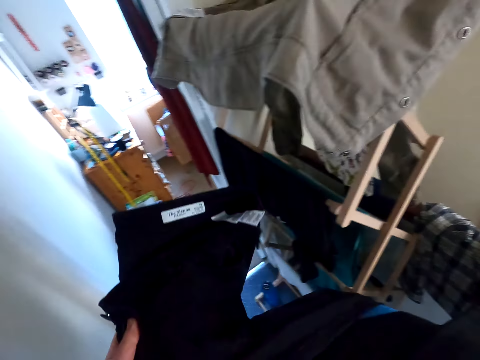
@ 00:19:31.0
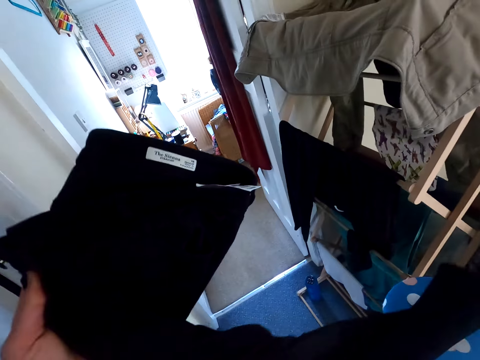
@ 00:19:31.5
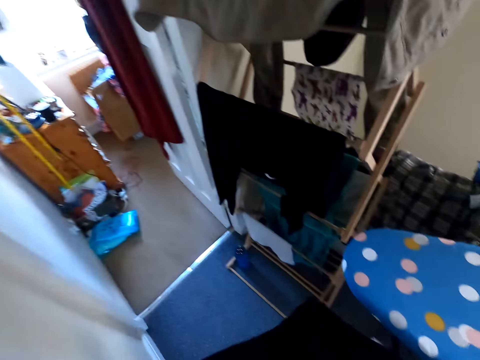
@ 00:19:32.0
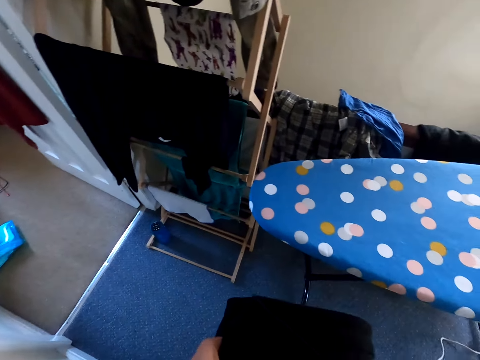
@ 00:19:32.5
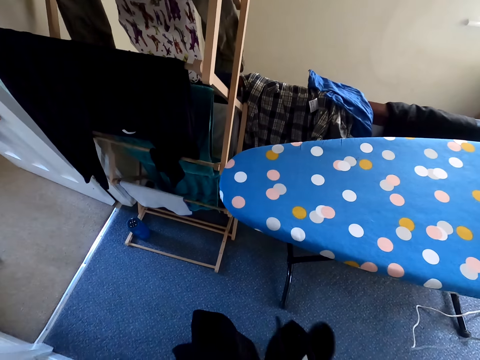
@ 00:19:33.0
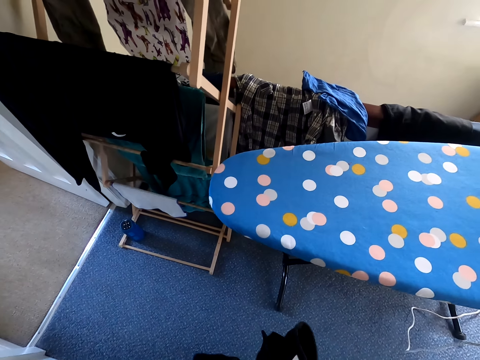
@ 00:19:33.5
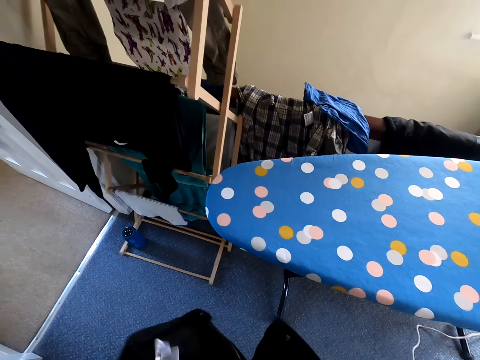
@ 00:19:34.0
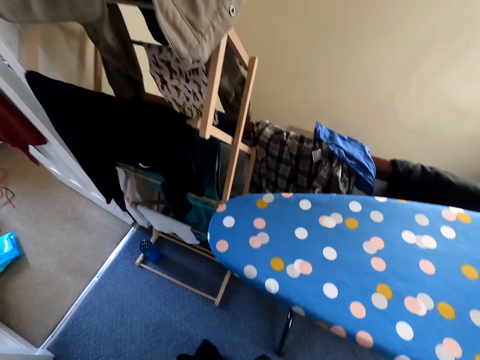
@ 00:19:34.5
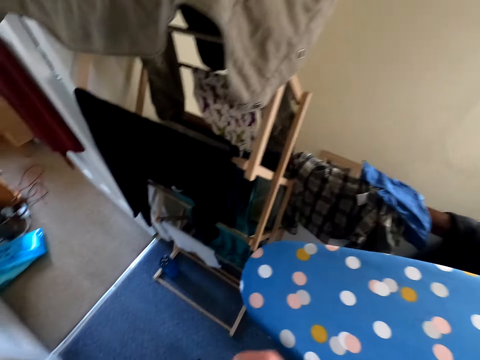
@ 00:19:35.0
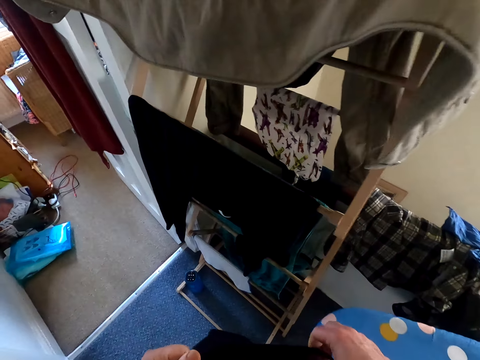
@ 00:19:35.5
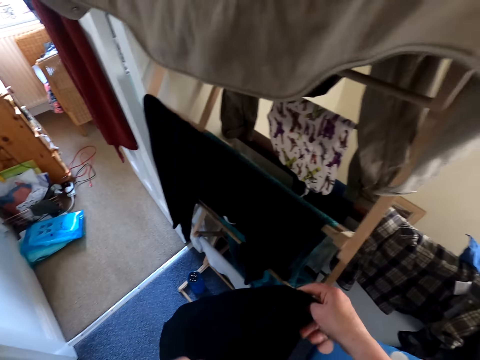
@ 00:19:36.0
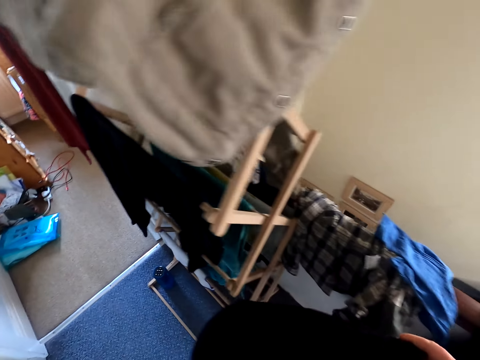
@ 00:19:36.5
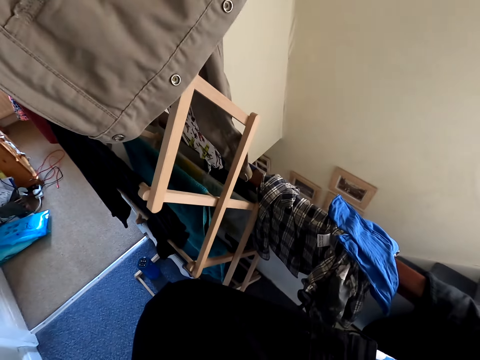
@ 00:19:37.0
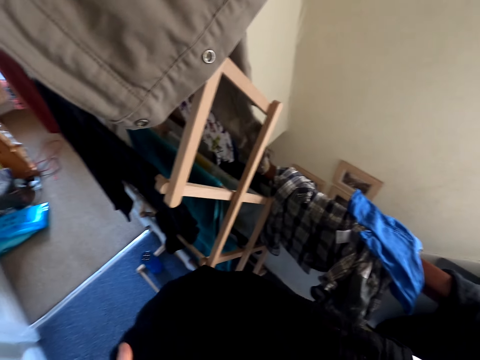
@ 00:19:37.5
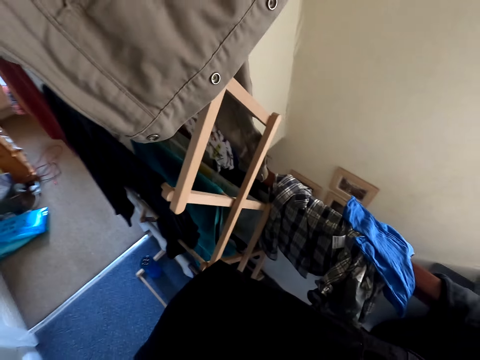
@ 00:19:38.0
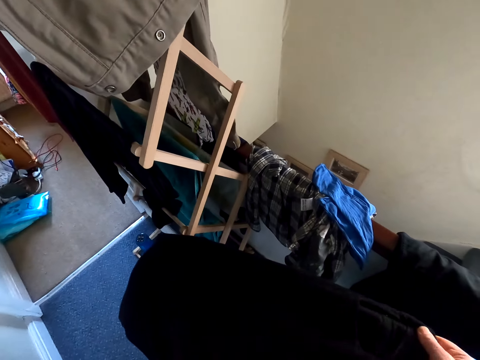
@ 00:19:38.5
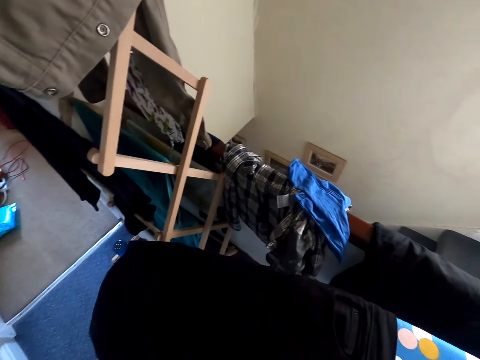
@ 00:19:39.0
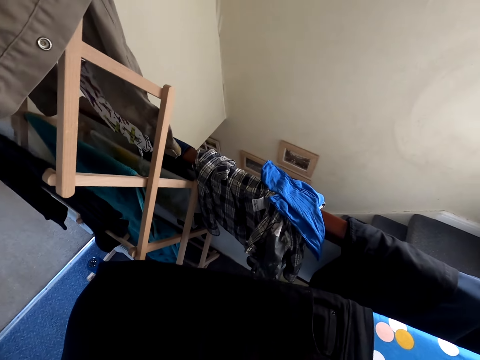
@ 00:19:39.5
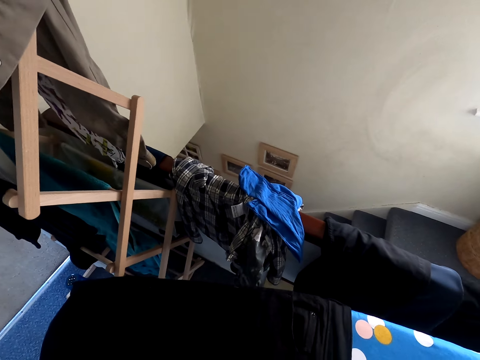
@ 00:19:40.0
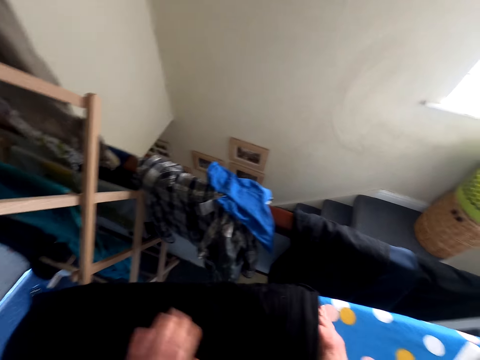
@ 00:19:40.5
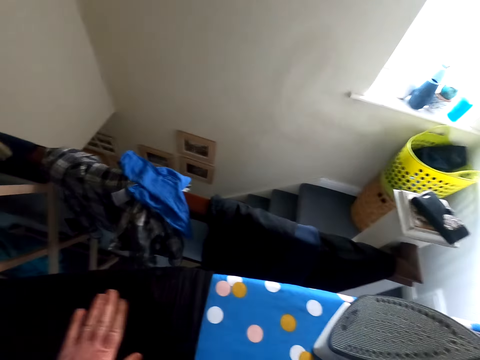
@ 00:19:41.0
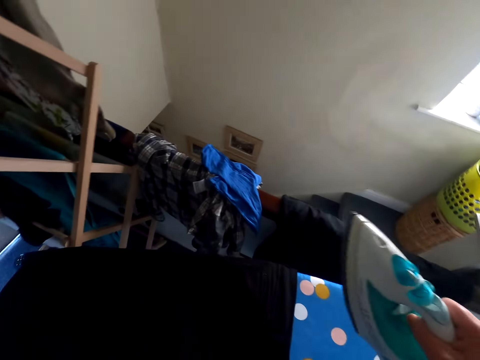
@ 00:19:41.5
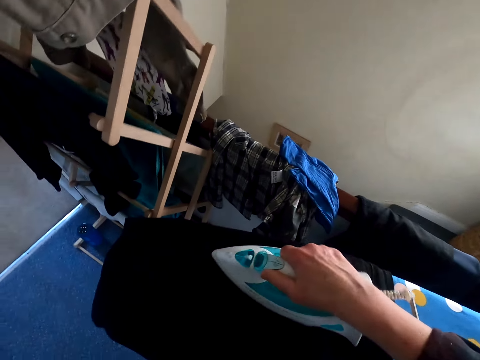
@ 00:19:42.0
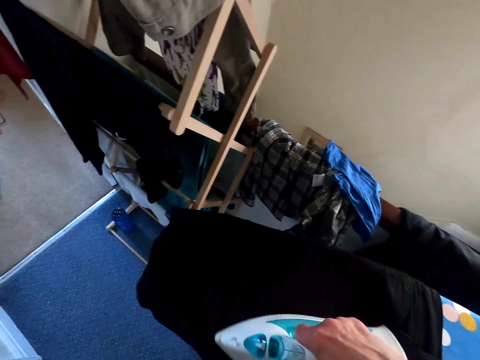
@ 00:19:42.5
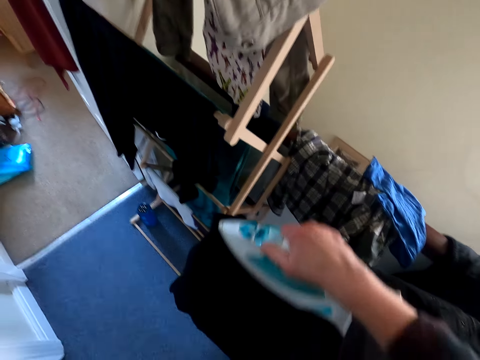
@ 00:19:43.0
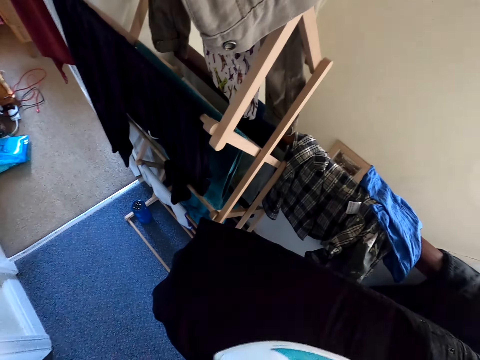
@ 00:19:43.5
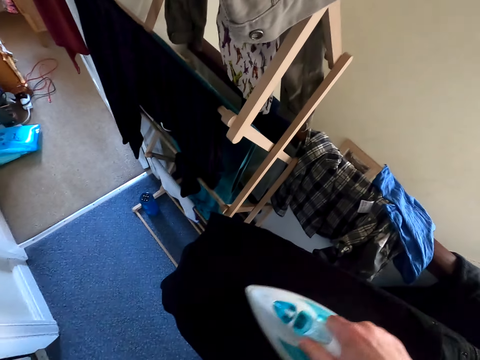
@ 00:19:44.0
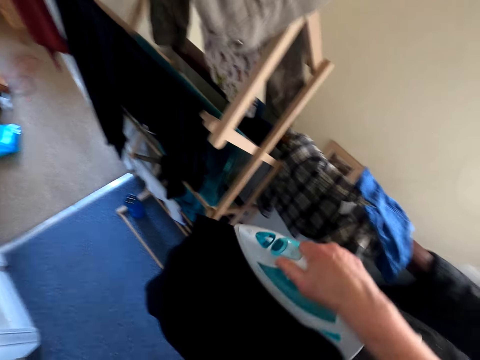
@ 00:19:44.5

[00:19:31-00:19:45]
The camera wearer lifts up the trouser, puts the trouser down and touches the trouser. They put the trouser on the iron stand. They iron the trouser on the iron board.

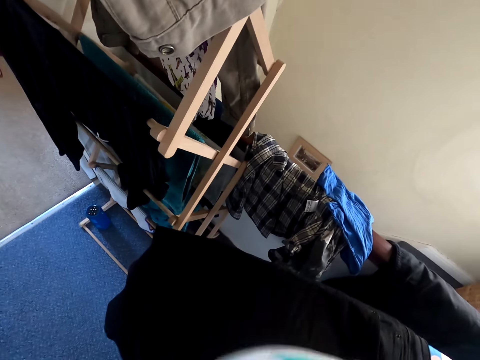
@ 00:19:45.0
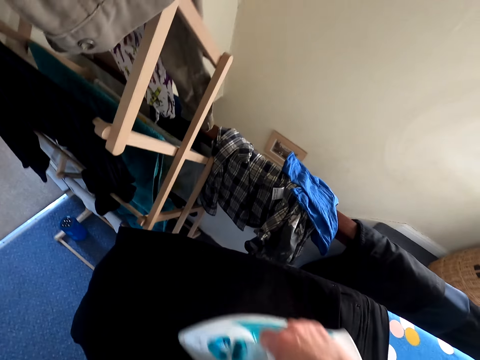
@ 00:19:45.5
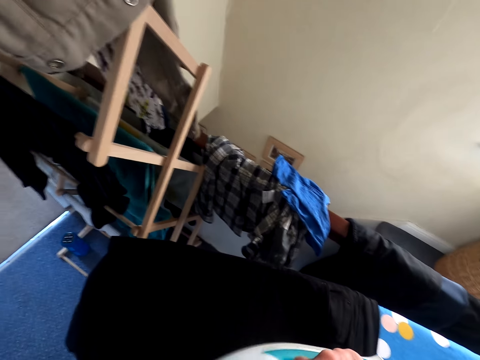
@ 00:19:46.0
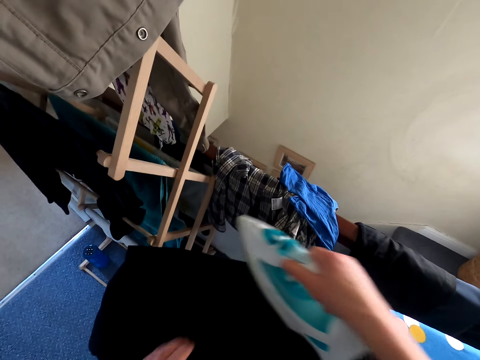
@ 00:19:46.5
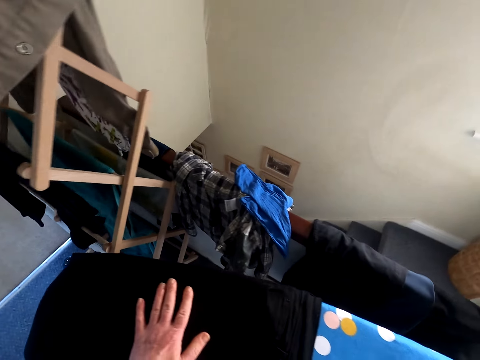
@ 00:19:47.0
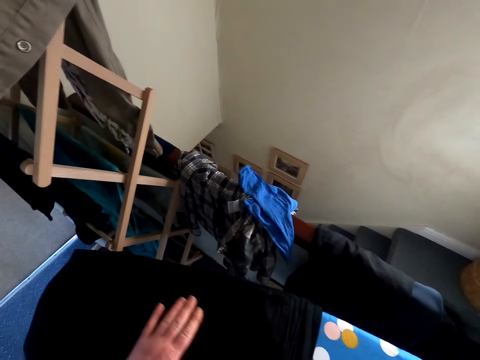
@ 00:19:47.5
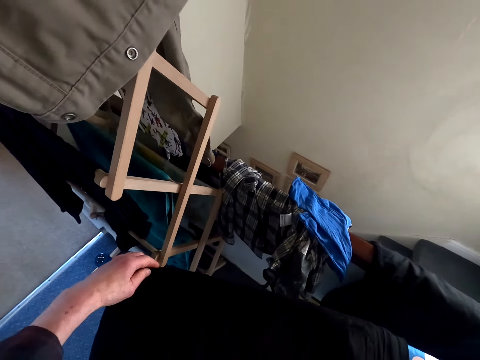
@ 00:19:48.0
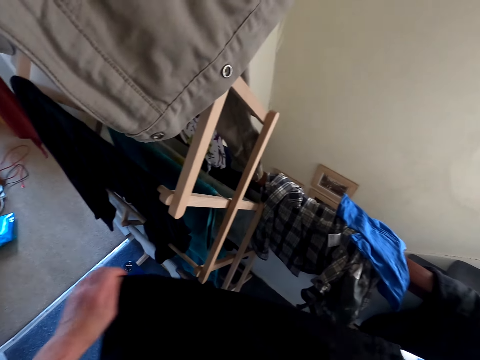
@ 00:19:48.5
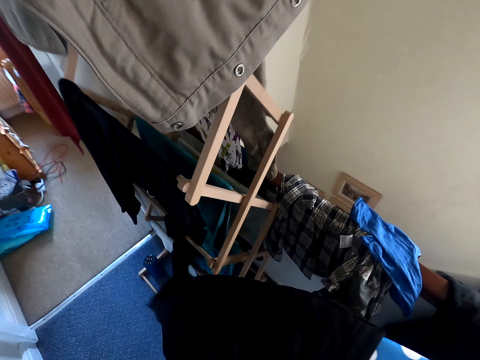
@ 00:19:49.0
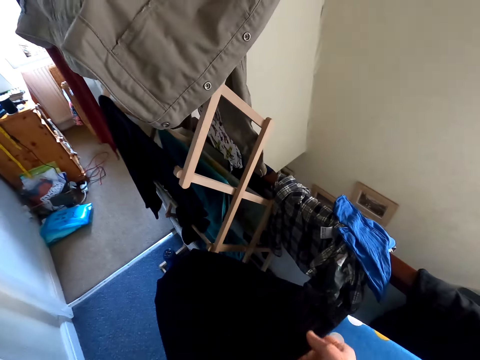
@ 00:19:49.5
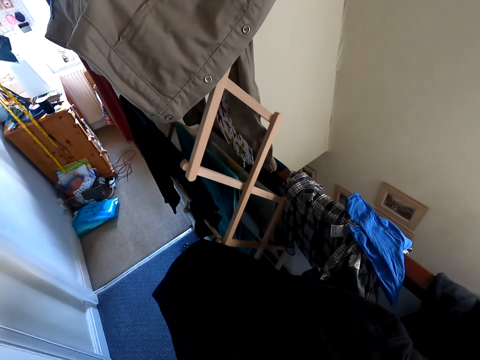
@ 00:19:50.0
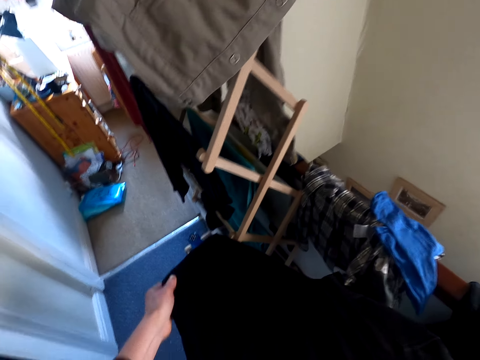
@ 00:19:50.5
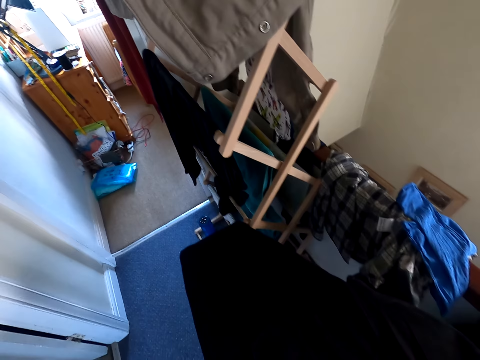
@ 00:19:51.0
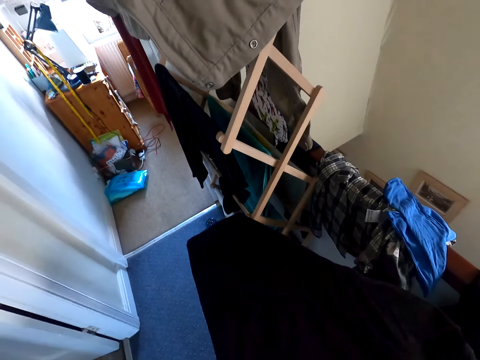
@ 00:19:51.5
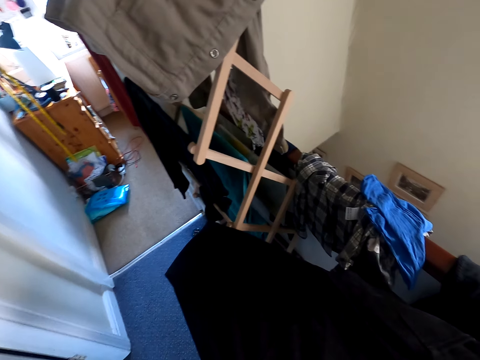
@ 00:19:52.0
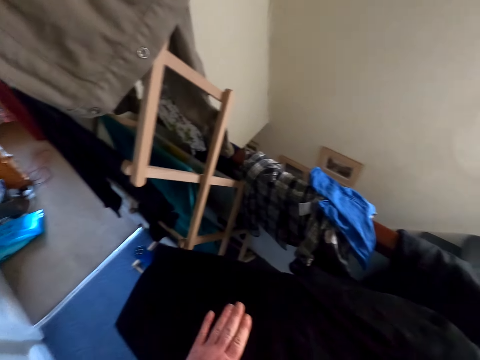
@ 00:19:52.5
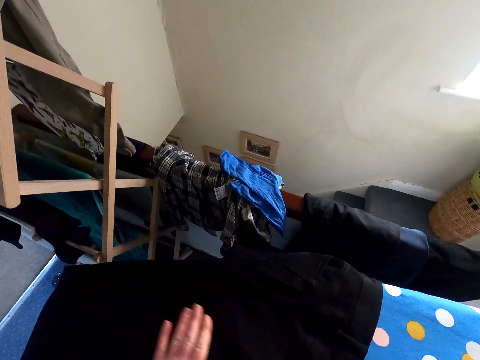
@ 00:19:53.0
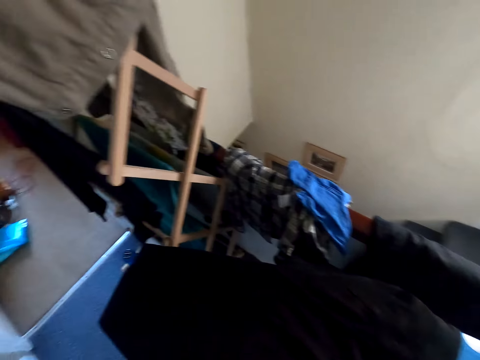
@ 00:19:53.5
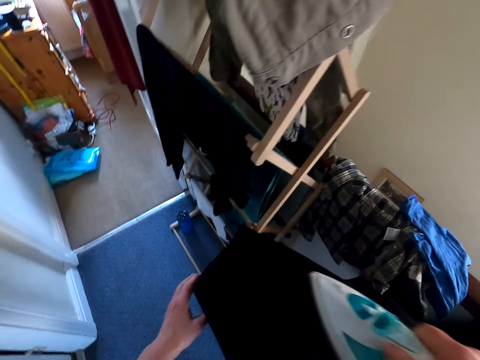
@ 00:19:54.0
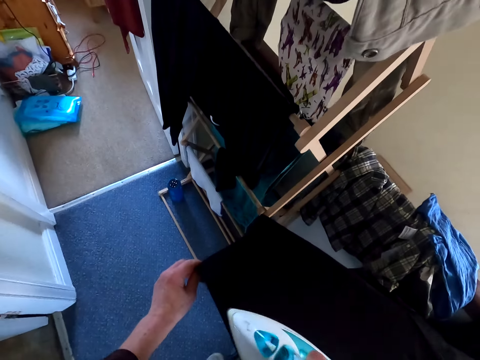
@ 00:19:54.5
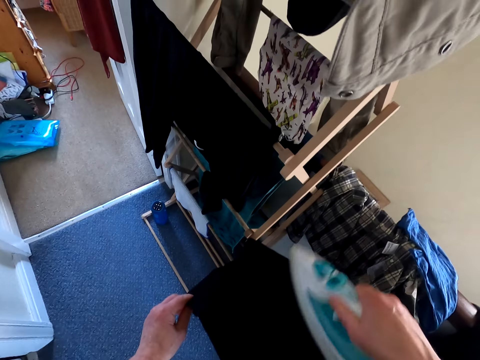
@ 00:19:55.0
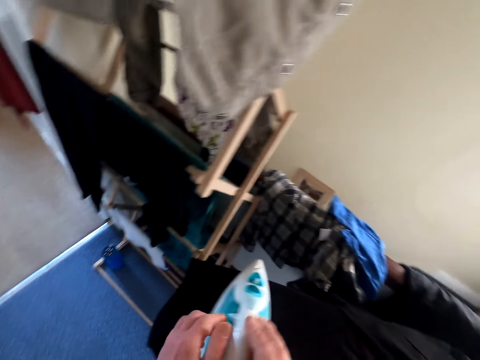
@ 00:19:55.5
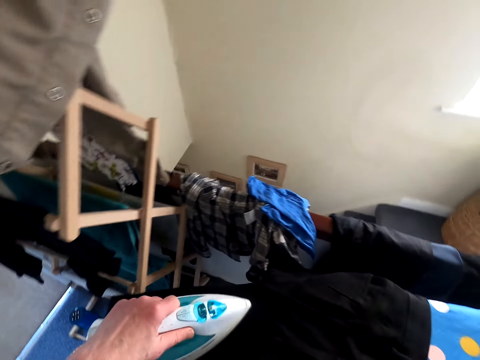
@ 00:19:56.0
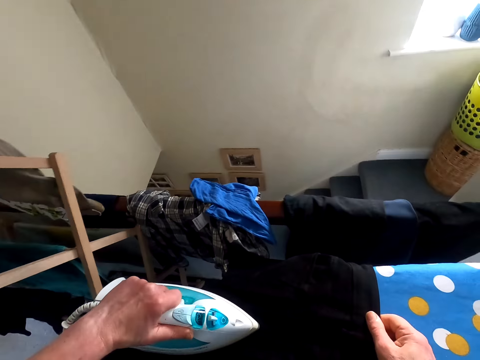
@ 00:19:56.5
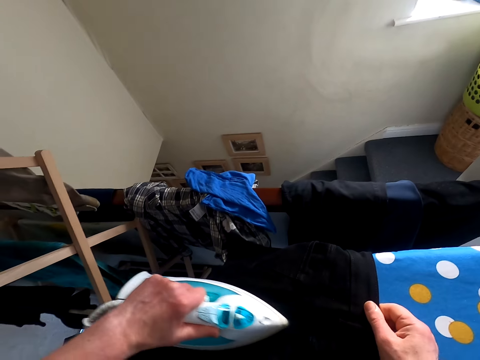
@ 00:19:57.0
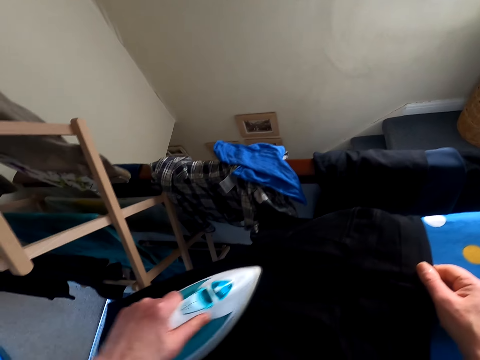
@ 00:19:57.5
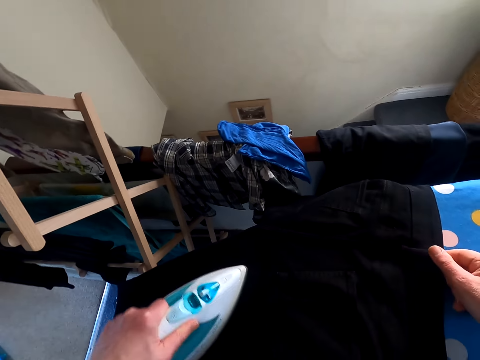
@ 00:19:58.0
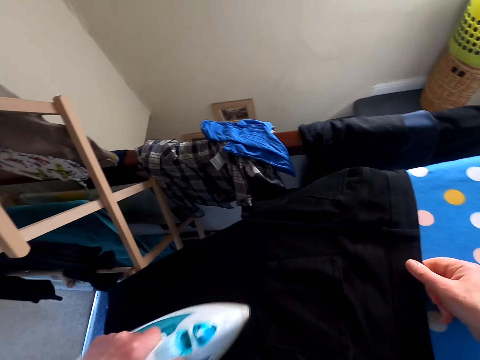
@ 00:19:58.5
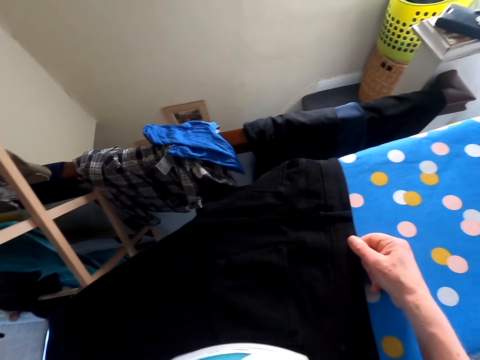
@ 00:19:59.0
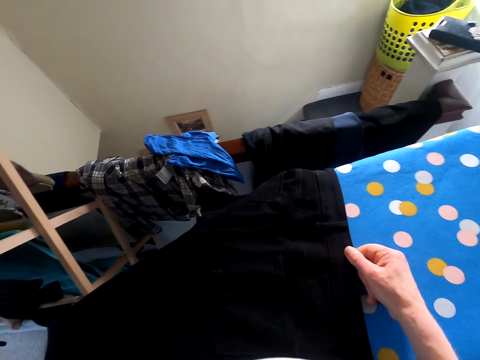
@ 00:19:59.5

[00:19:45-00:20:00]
The camera wearer lifts up the iron and touches the trouser. They adjust the cloth on the iron board. They iron the cloth on the iron board.
